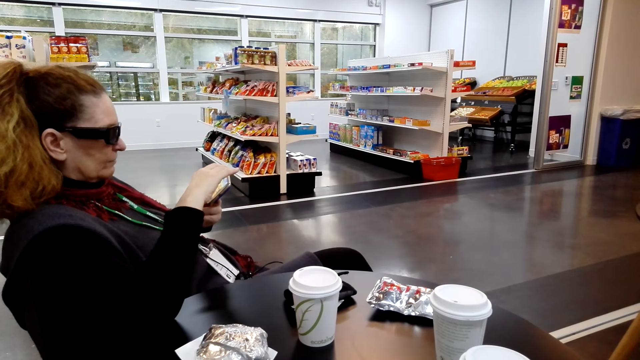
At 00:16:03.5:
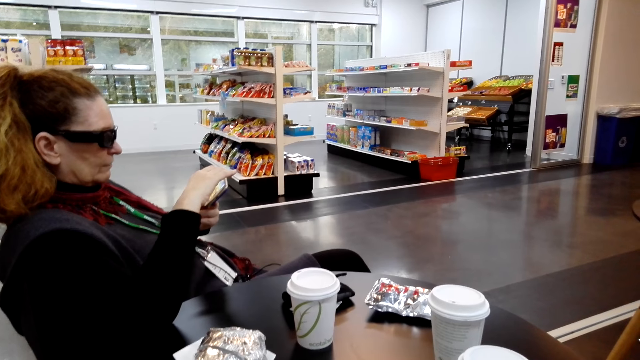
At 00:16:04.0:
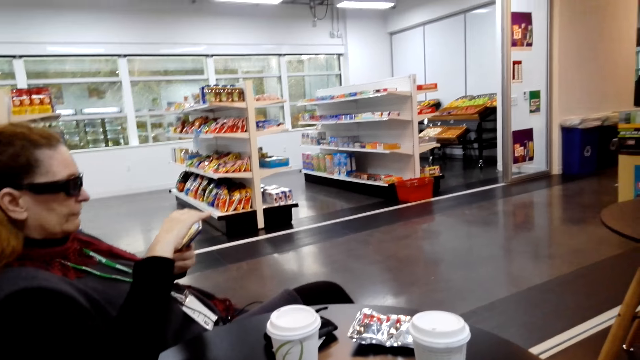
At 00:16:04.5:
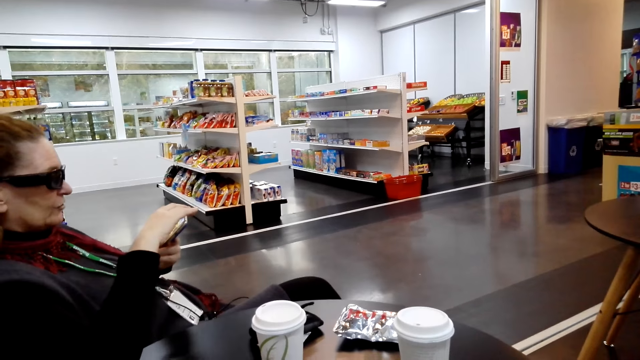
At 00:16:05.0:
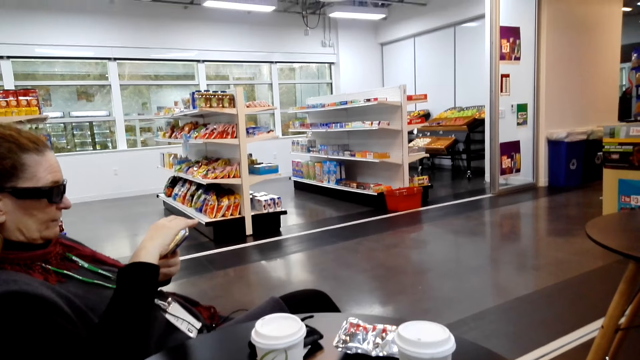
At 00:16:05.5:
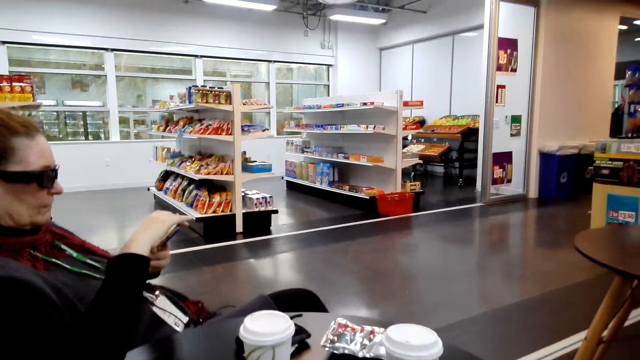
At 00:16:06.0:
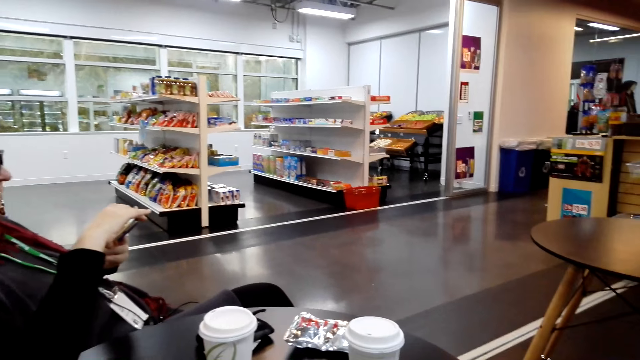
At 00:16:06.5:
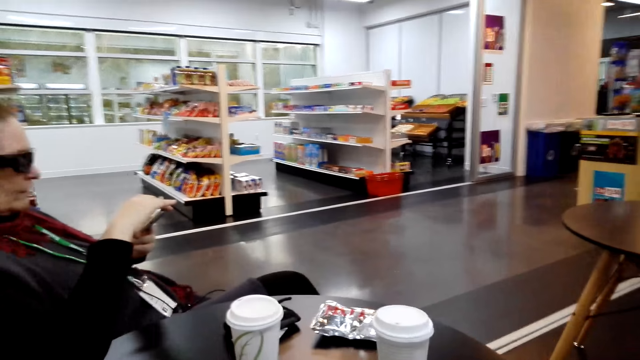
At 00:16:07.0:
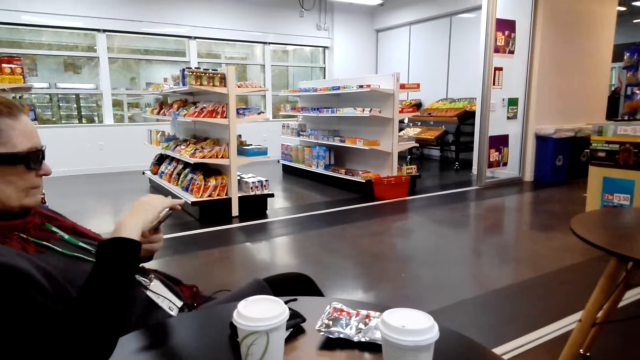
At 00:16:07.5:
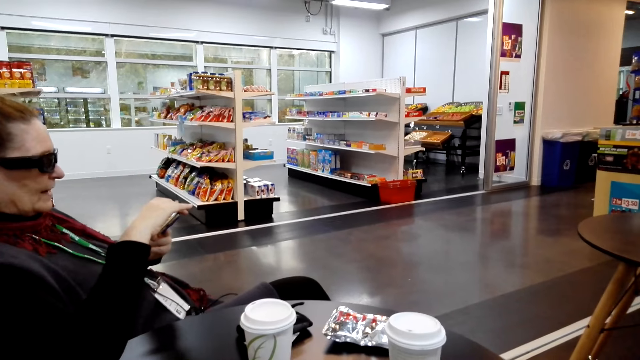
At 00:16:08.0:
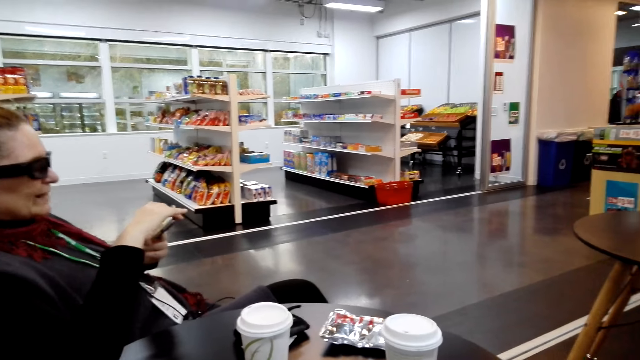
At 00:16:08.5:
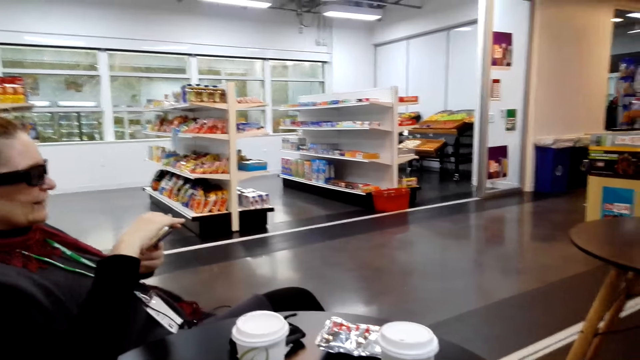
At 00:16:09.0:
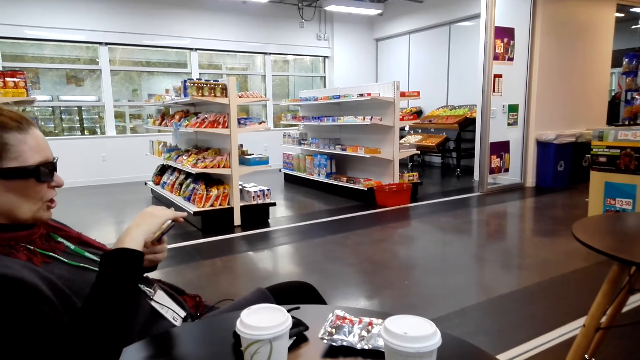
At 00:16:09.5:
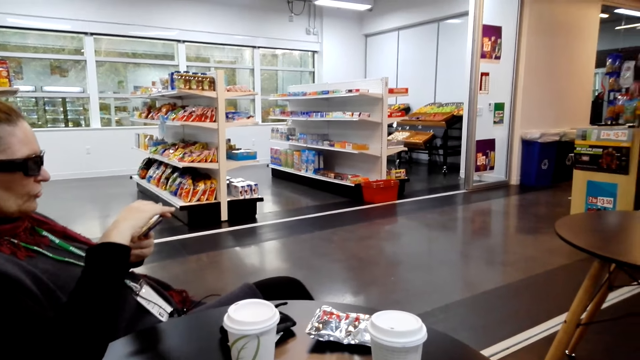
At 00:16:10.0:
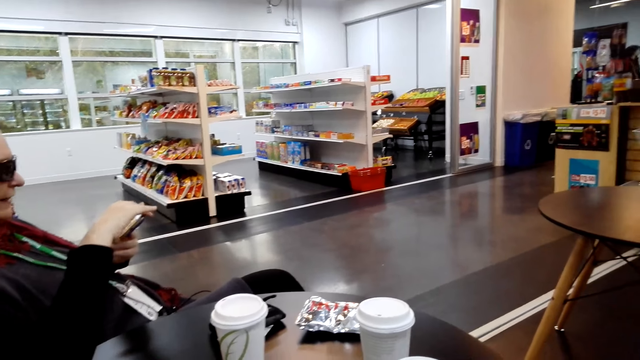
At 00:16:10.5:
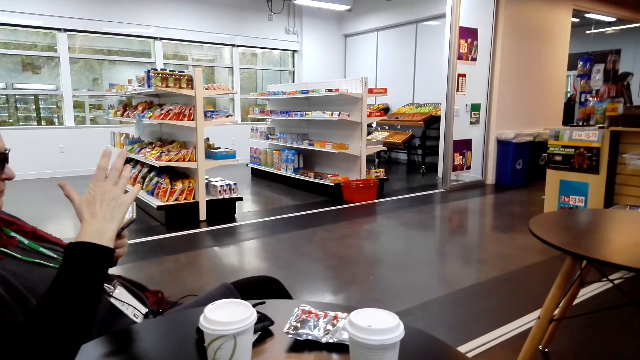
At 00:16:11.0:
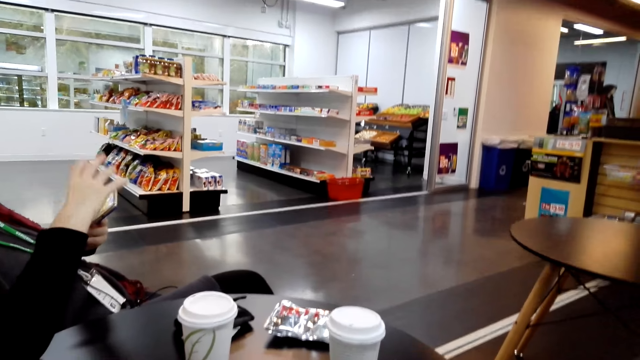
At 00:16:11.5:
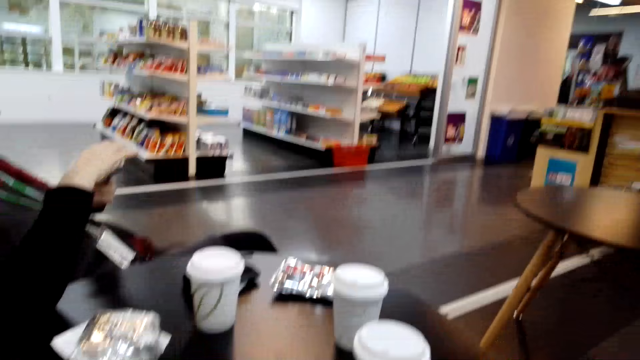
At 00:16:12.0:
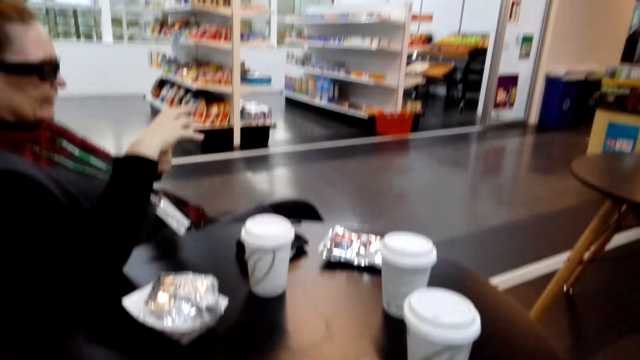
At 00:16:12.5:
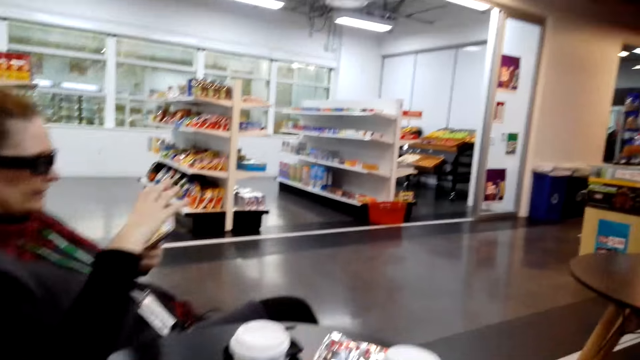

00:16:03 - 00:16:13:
The camera wearer shakes his head.

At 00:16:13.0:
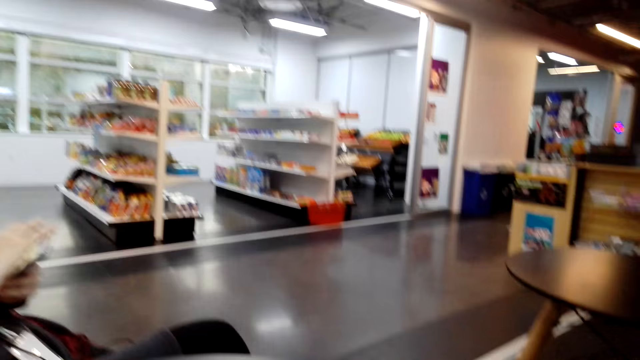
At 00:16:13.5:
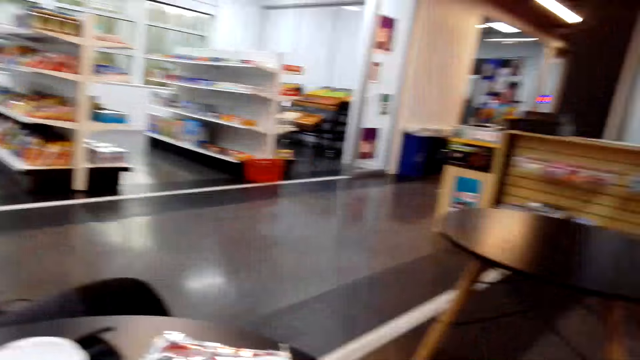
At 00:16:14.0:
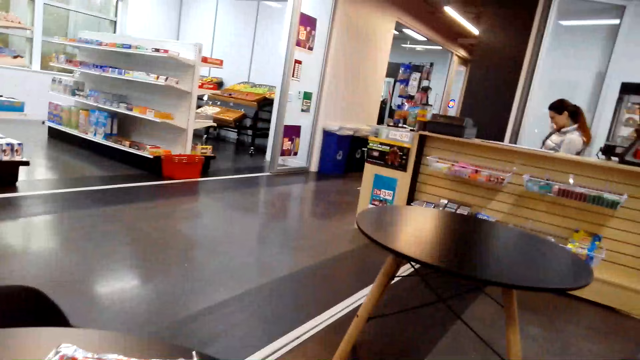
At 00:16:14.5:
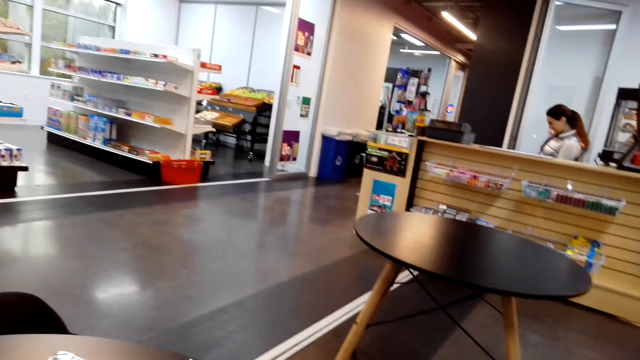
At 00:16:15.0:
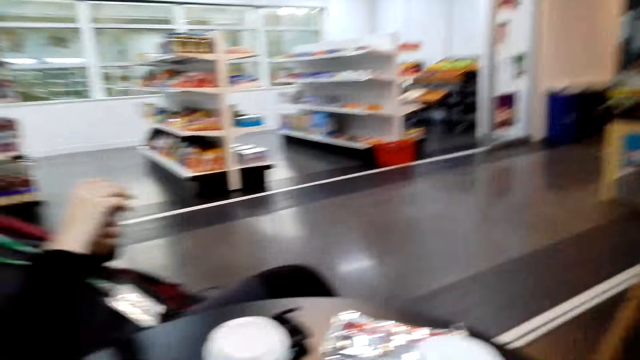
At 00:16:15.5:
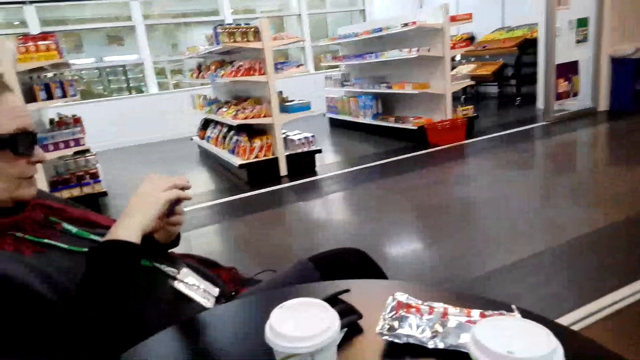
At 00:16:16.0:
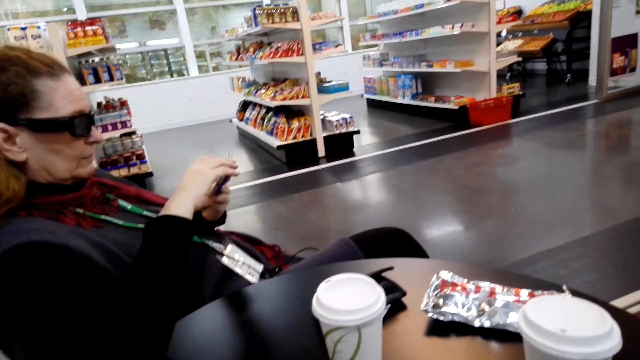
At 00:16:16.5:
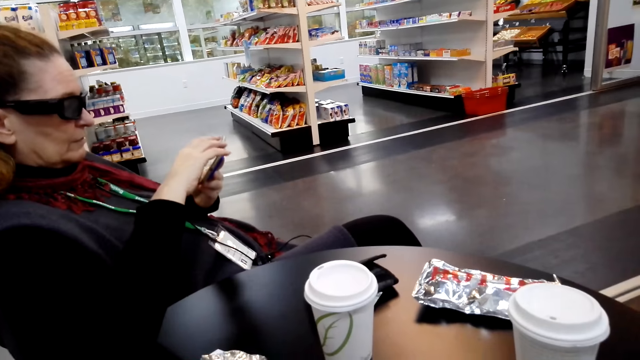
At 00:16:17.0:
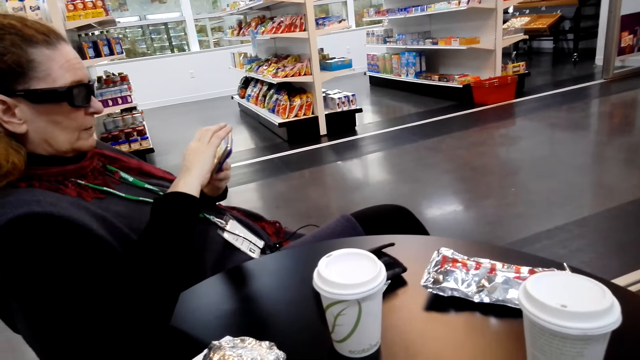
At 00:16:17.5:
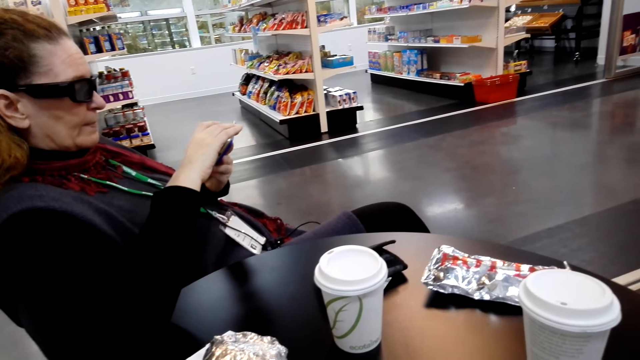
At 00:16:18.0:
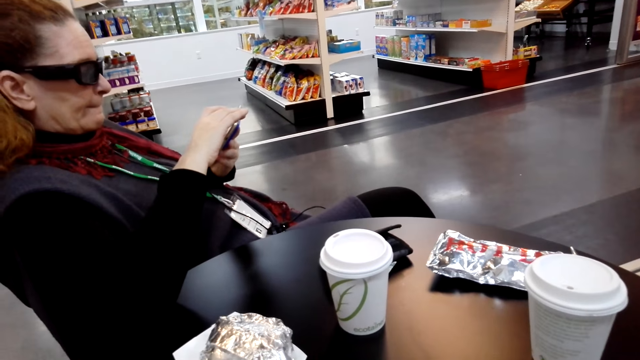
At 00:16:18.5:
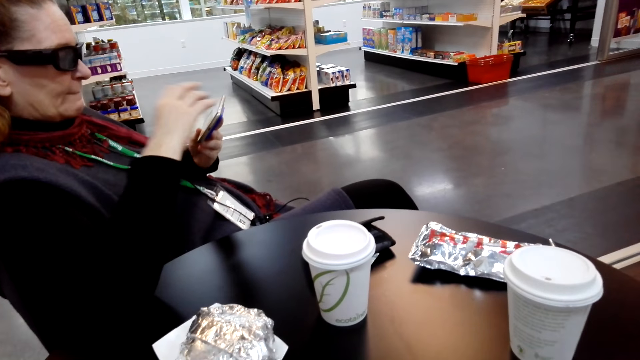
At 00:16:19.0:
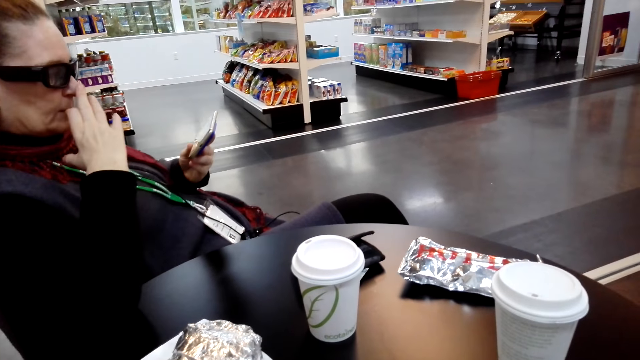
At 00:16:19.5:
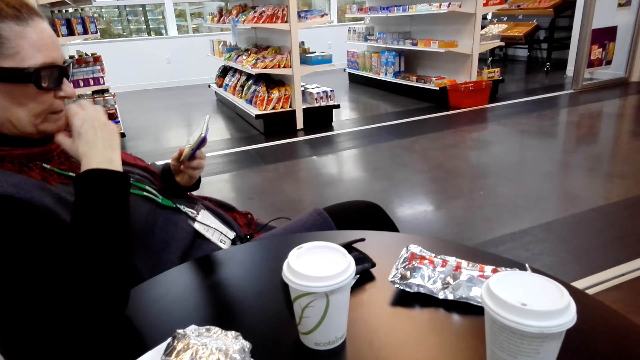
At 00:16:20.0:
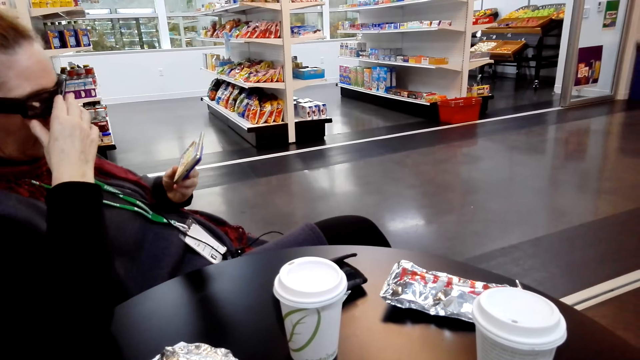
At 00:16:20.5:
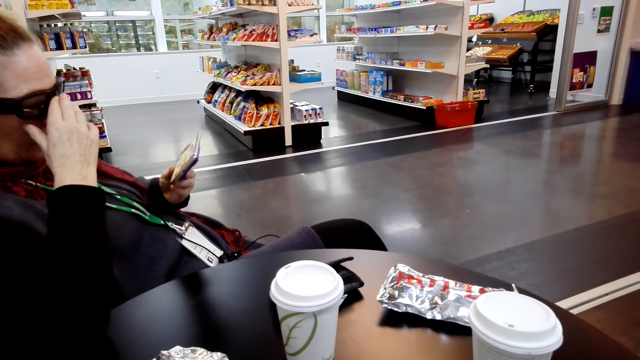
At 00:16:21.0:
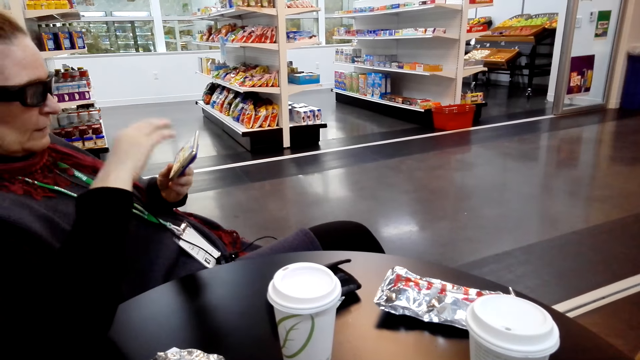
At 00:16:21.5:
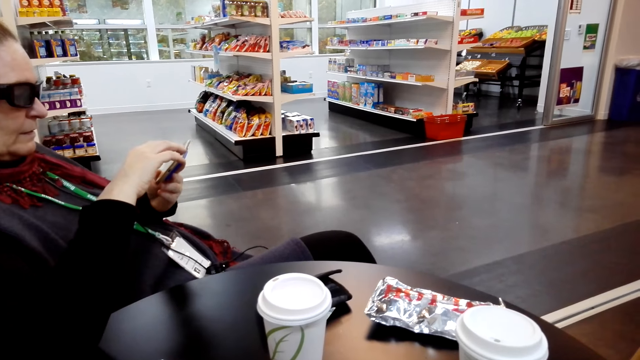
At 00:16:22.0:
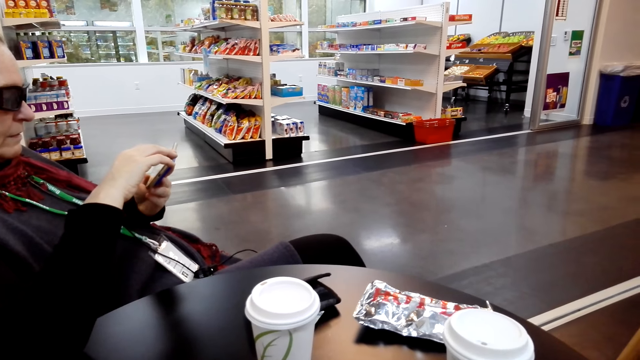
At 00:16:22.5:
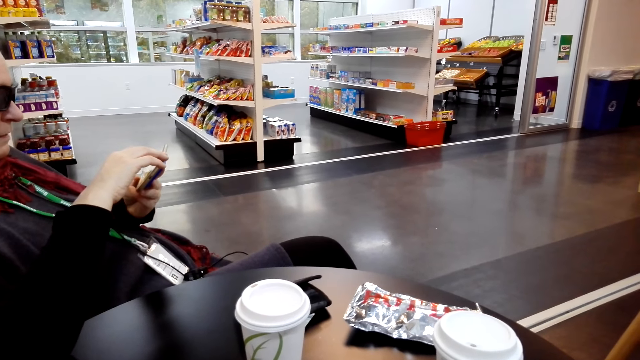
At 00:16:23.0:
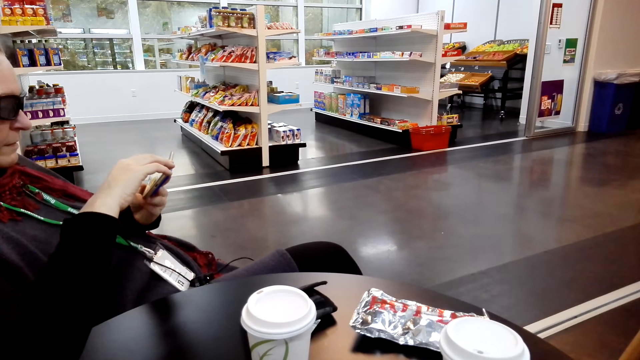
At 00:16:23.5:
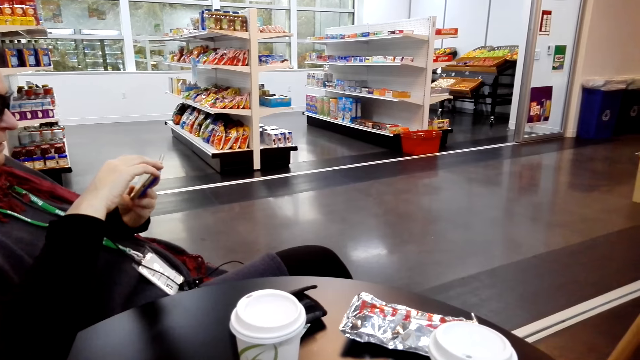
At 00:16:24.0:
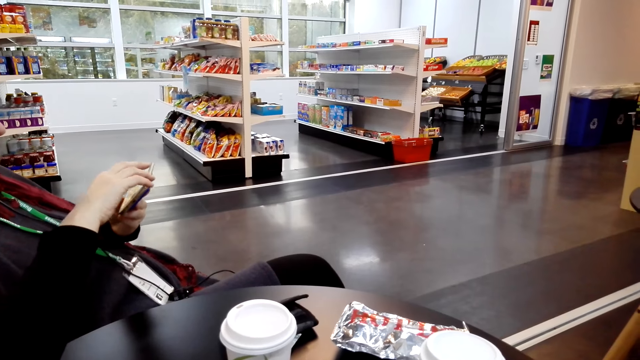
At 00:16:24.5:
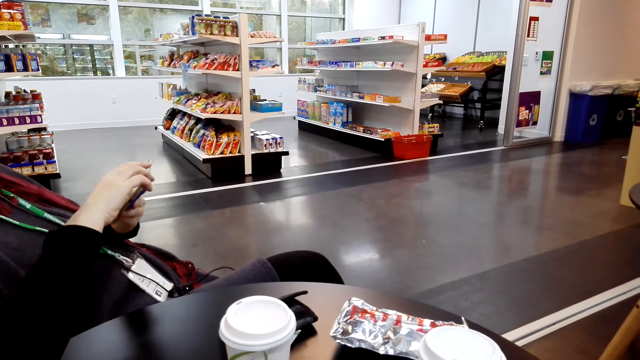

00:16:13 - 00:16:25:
The camera wearer looks around. A woman fixes her glasses.
